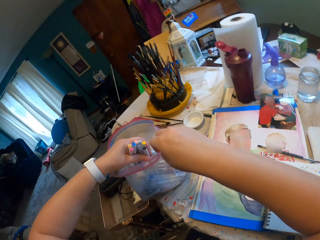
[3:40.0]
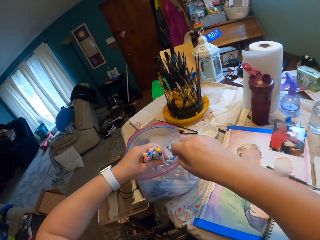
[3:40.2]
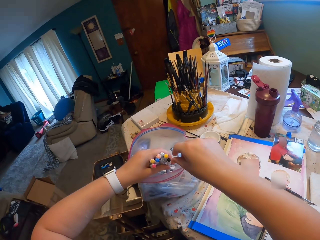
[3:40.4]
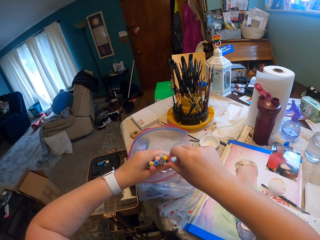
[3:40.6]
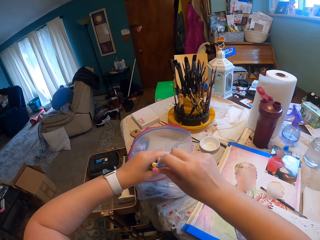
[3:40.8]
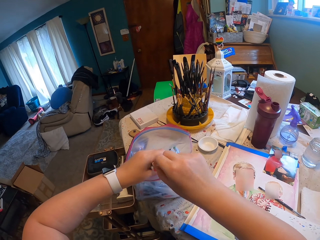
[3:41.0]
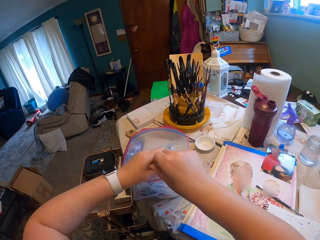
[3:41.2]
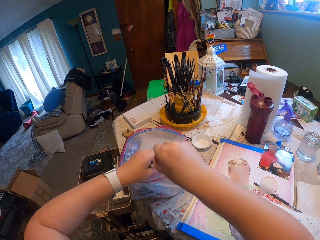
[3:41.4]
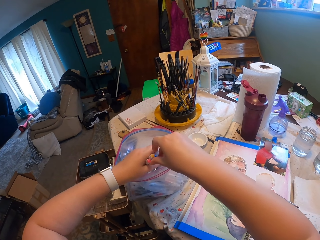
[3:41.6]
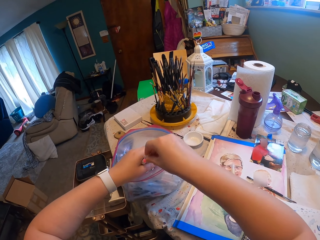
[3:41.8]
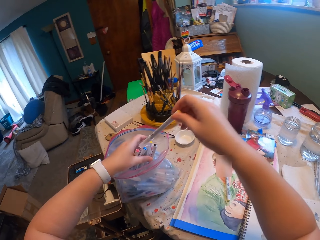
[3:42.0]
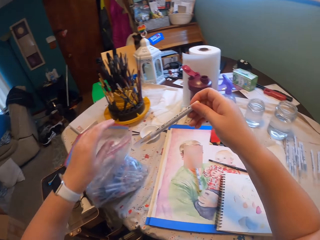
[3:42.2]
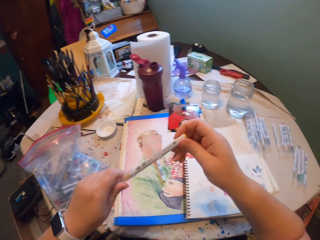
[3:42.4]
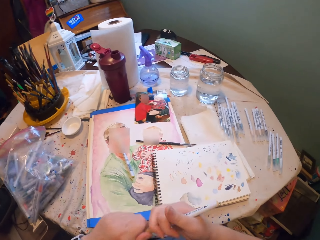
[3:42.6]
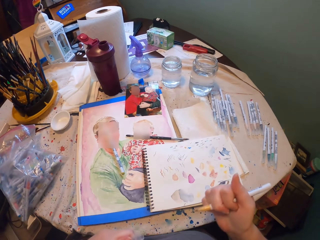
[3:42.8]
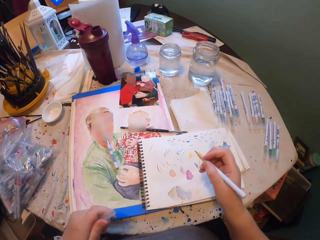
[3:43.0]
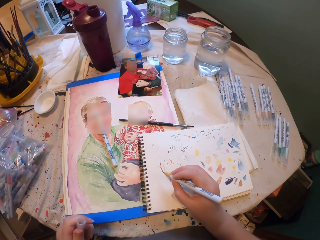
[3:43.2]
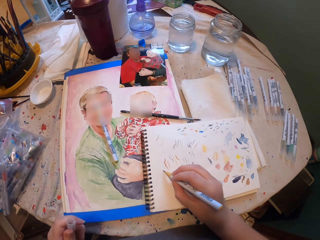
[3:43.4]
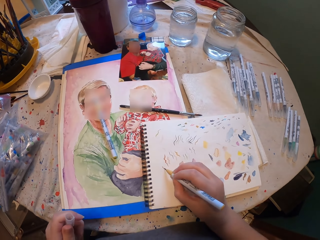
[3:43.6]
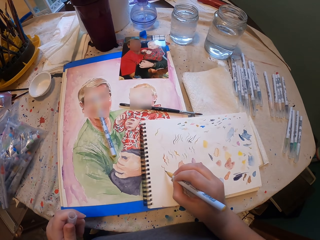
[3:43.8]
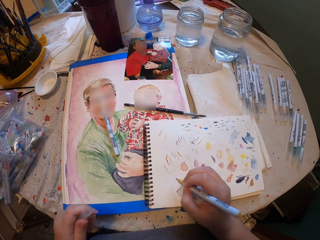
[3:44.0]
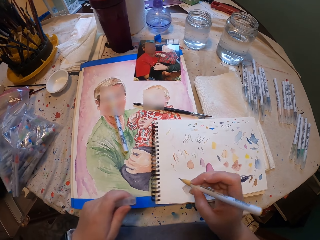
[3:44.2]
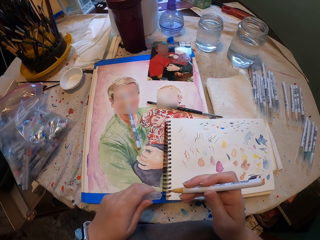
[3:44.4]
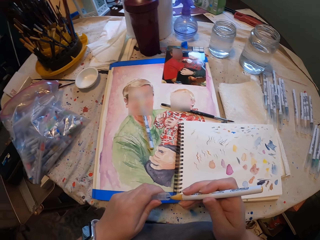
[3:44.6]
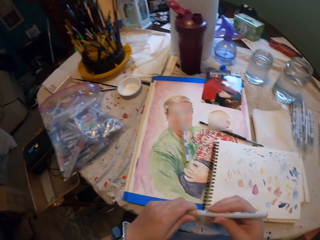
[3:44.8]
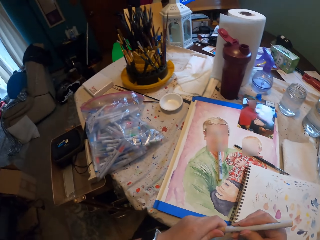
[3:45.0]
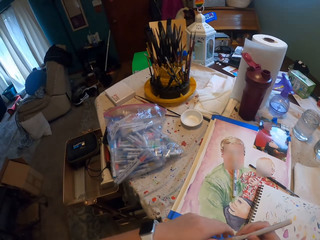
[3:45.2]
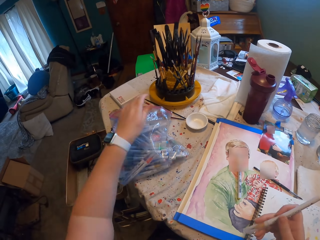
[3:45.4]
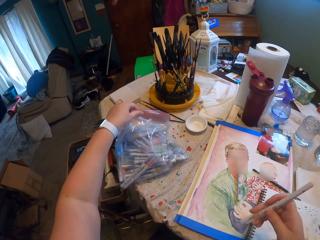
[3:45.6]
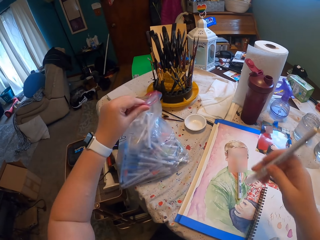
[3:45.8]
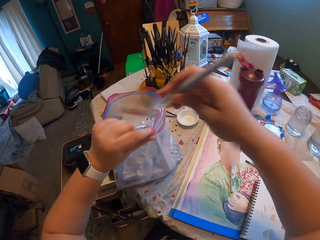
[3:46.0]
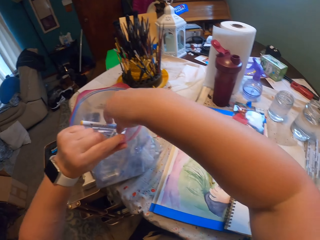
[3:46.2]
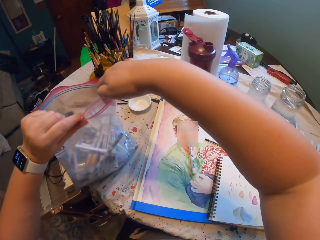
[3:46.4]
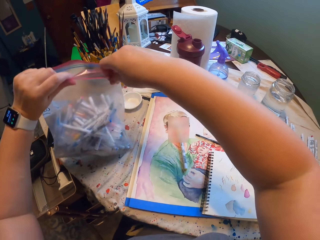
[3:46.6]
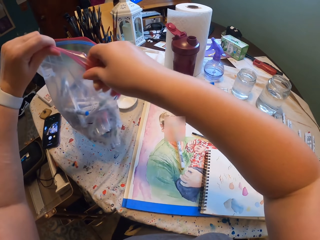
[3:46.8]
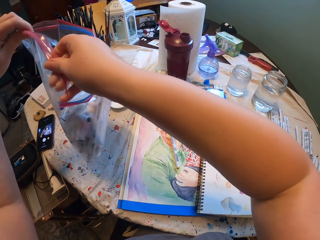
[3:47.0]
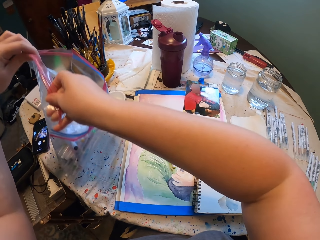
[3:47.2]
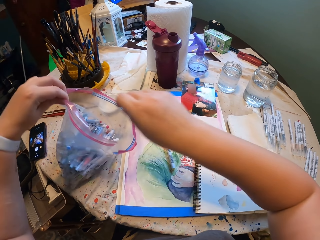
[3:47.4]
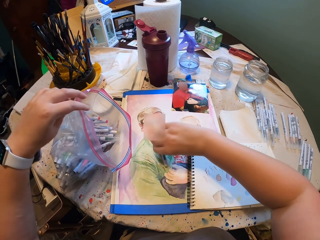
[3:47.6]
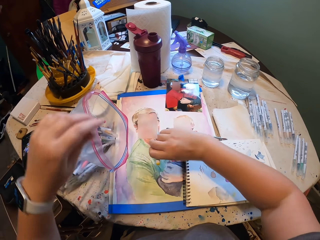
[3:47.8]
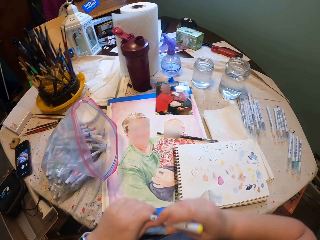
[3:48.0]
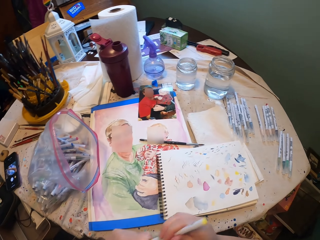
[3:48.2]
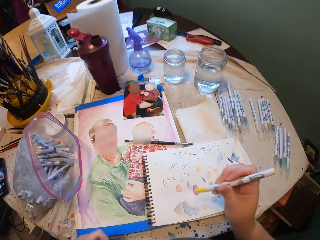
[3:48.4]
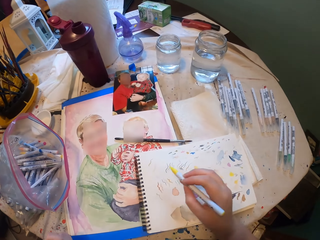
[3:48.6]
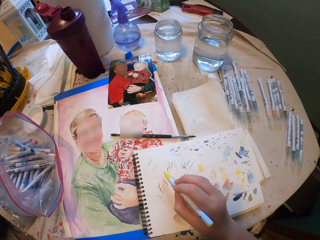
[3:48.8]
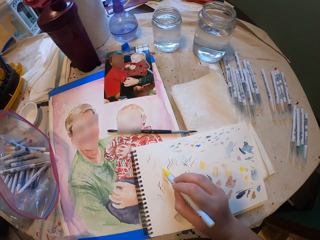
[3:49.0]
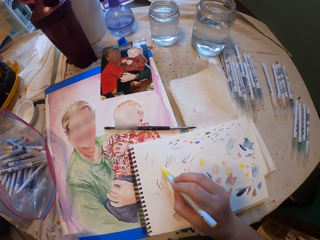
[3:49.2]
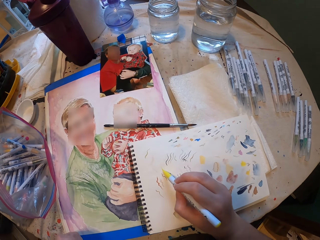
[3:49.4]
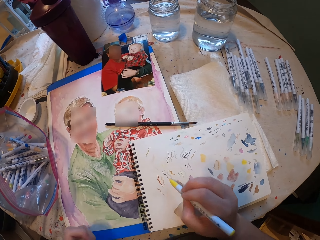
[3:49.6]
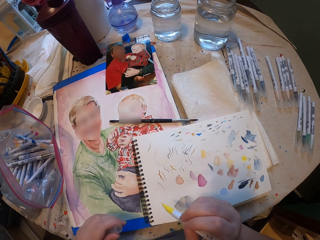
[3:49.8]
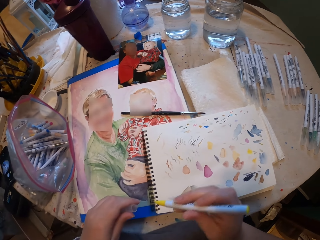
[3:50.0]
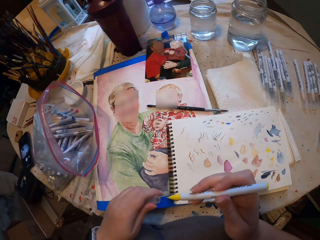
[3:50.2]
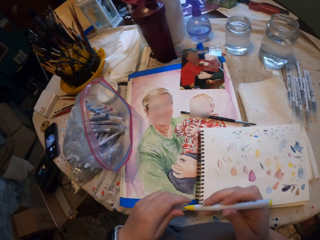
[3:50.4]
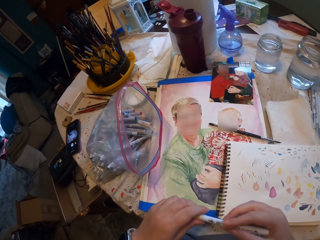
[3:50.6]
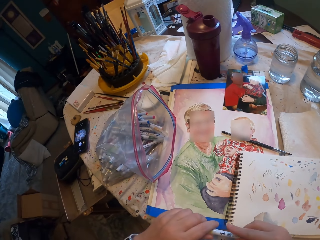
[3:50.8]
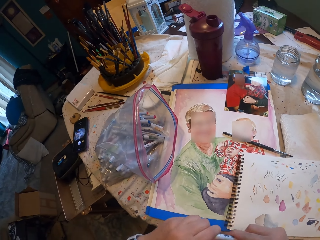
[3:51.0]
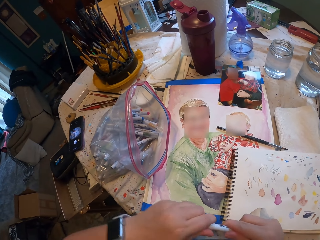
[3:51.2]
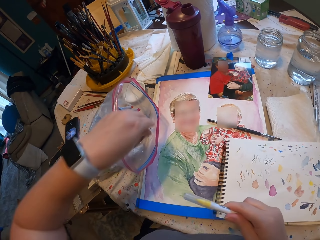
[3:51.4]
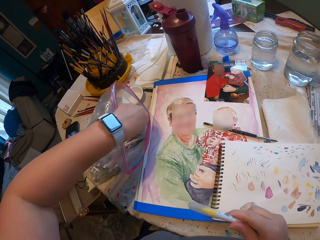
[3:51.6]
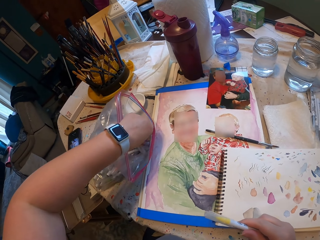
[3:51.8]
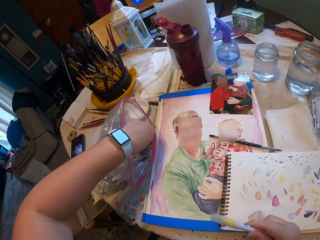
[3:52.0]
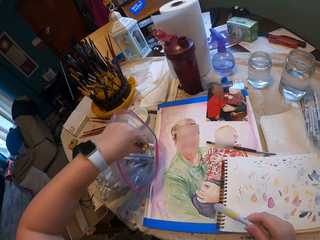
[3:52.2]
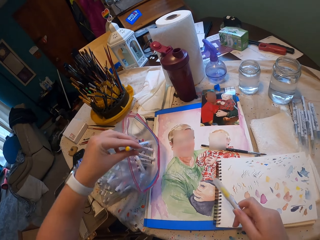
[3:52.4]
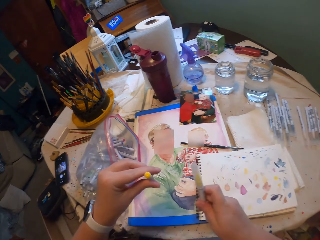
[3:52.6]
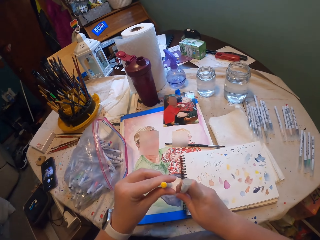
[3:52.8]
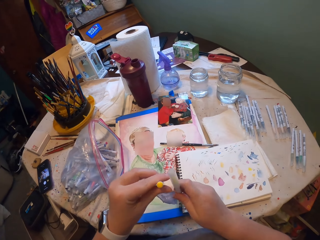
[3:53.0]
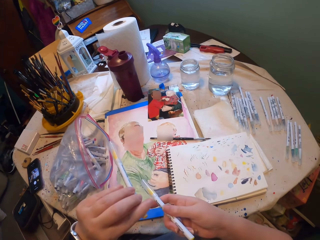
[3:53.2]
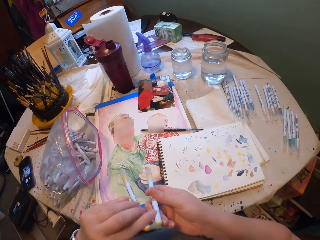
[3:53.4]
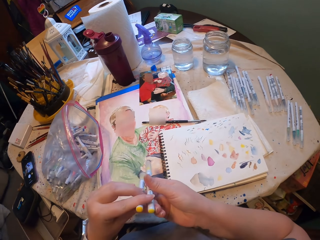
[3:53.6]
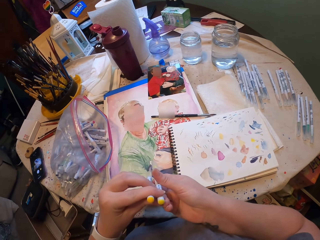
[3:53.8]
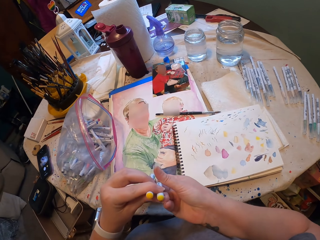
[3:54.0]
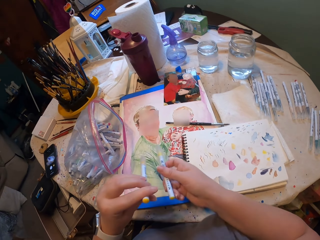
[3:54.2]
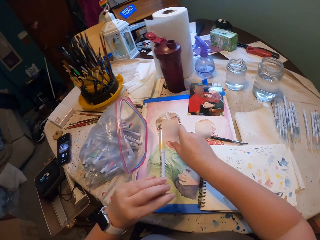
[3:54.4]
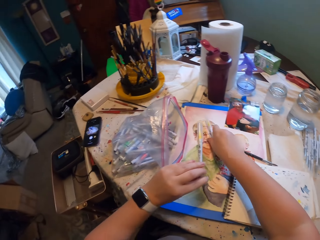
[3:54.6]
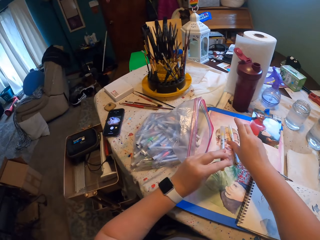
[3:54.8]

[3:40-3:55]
The camera wearer carries the marker pens on the hand. They pick up the paint marker. They put the paint markers inside the packet. They open the lid of the paint marker. They test a crayon on a piece of paper. They draw on the paint book. They close the lid of the paint marker. They hold the packet of the marker pen. They put the marker pens inside the packet or bag. They lift the packet of the marker pen. They put the packet of the marker pen down on the table. They pick up the paint marker. They open the lid of the paint marker. They test the crayon on the piece of paper. They draw on the paint book. They close the lid of the paint marker. They pick up another crayon from the bag.

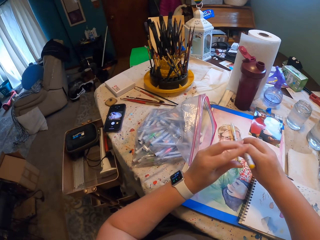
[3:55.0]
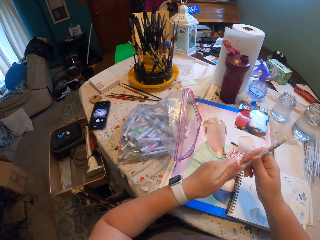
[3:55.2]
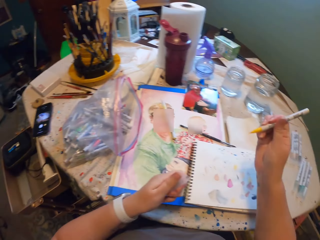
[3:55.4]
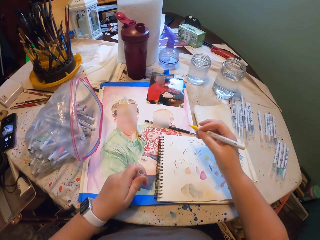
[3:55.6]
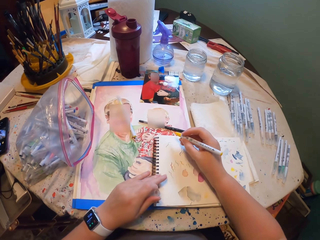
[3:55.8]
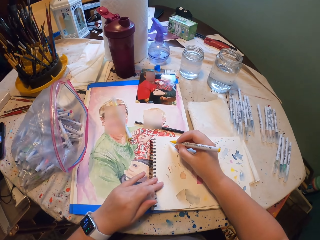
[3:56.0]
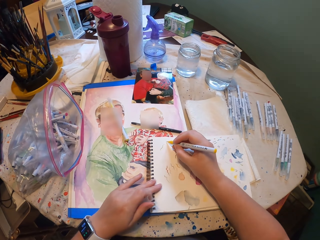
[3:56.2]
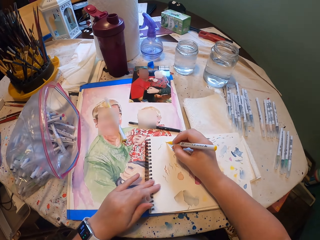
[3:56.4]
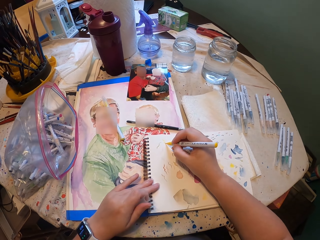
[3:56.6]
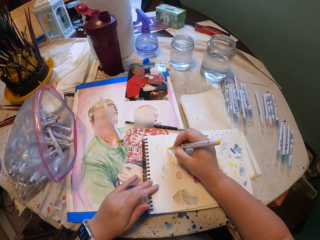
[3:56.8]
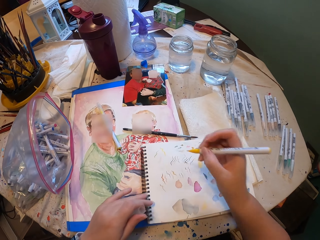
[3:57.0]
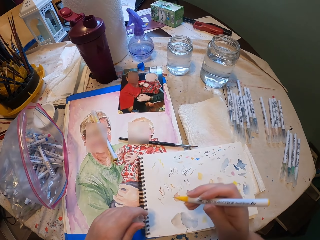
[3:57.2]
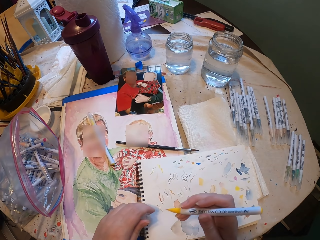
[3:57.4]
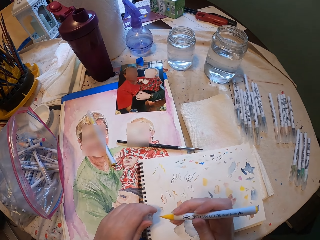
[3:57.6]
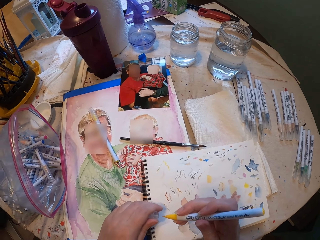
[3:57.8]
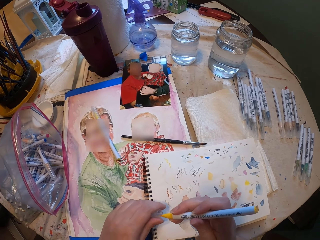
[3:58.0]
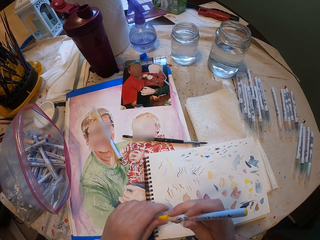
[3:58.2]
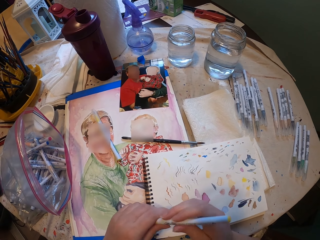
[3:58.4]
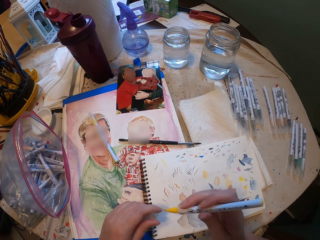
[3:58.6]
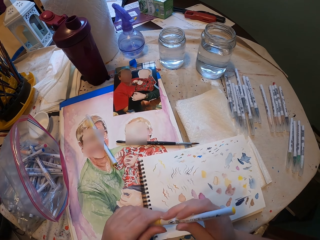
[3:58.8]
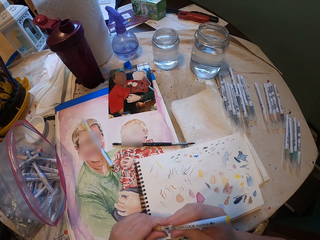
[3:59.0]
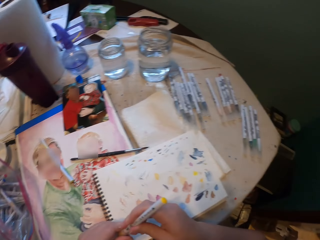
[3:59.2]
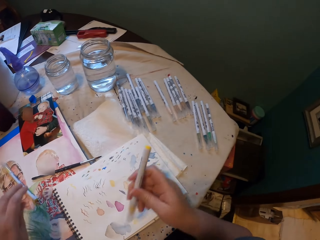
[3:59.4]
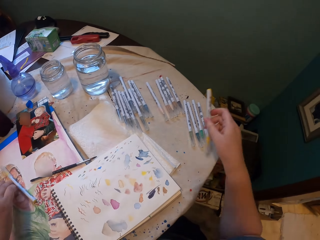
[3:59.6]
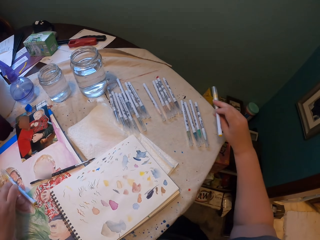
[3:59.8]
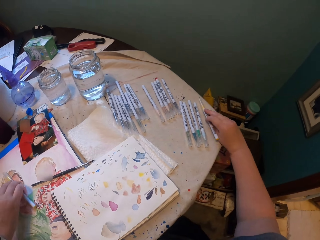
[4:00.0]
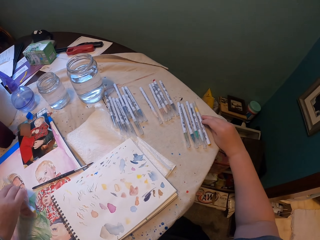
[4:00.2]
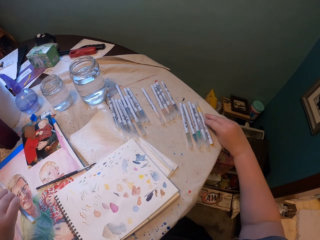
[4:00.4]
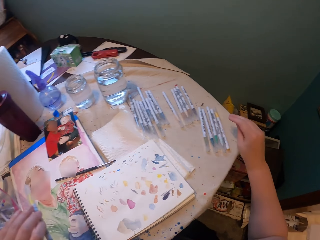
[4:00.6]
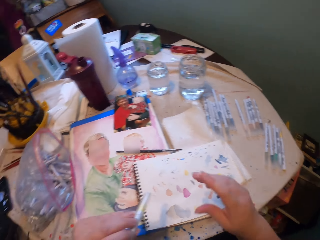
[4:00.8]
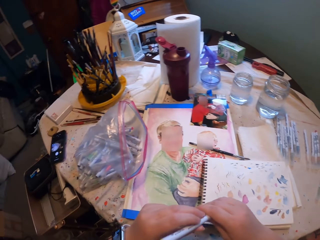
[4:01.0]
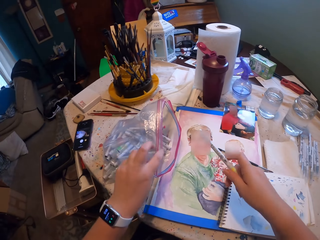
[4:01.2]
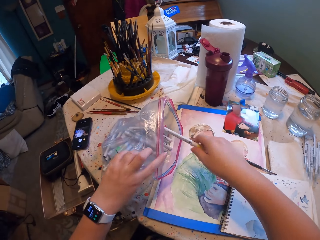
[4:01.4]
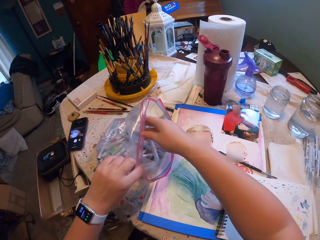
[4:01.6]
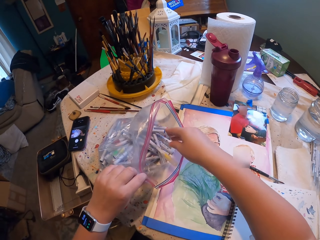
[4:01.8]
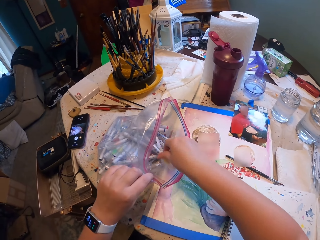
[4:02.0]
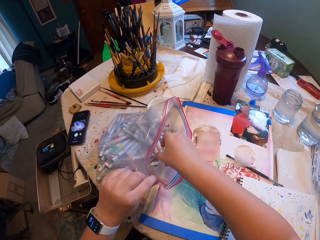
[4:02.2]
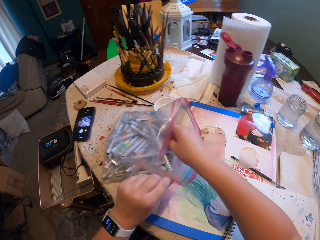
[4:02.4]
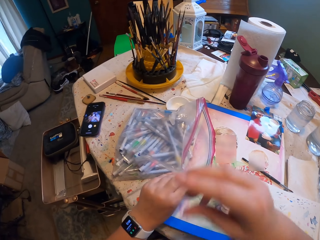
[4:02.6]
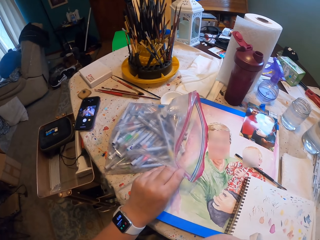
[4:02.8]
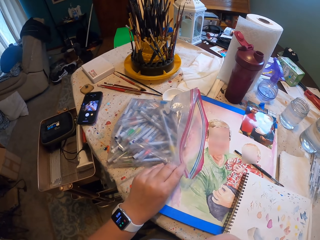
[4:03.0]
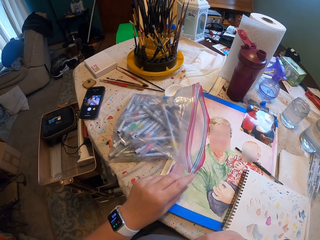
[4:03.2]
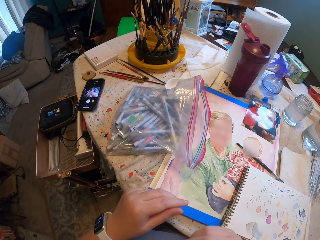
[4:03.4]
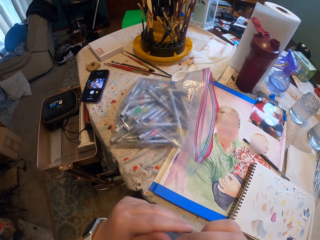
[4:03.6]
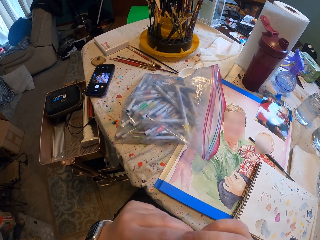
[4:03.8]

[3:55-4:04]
The camera wearer puts the marker pens down on the table. They open the lid of the paint marker. They test a crayon on a piece of paper. They draw on the paint book. They close the lid of the paint marker. They put the marker pens down on the table. They pick up the paint marker. They put the marker pens inside the packet.
